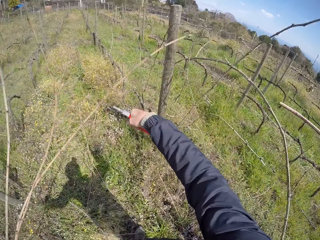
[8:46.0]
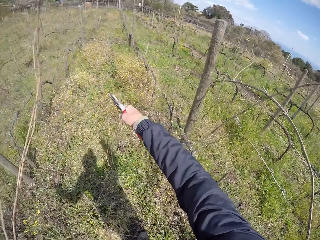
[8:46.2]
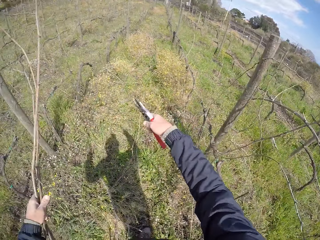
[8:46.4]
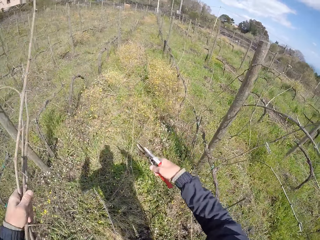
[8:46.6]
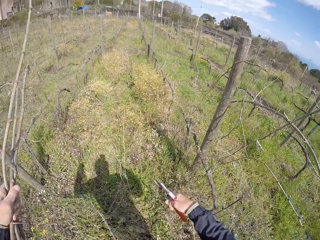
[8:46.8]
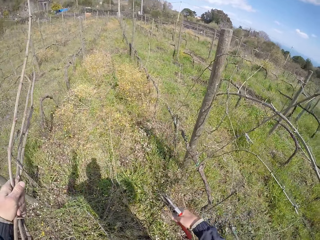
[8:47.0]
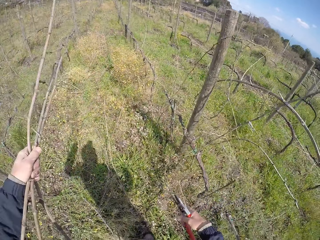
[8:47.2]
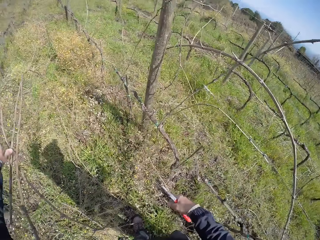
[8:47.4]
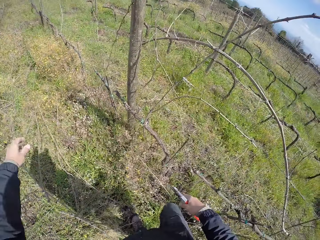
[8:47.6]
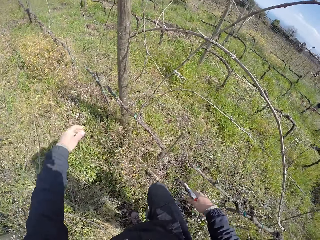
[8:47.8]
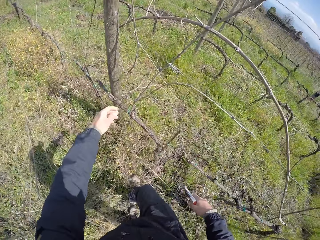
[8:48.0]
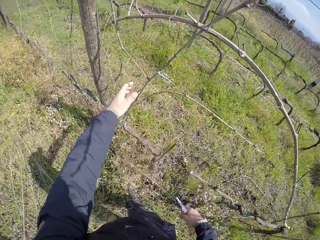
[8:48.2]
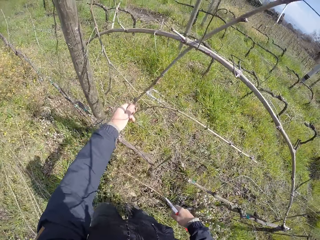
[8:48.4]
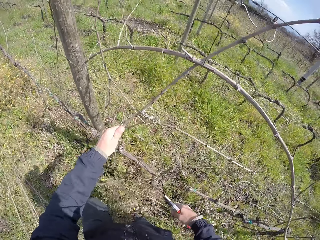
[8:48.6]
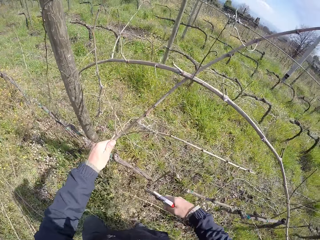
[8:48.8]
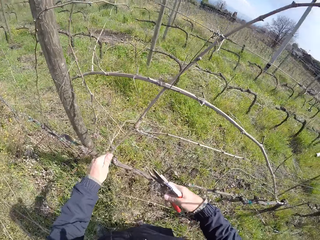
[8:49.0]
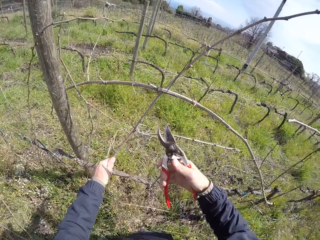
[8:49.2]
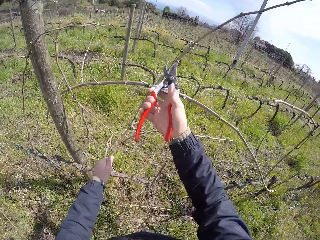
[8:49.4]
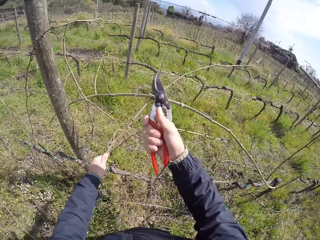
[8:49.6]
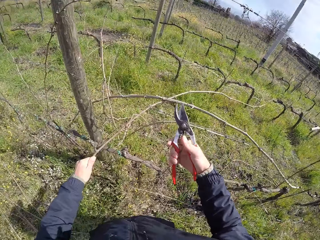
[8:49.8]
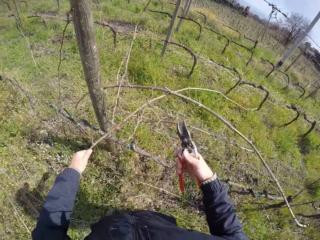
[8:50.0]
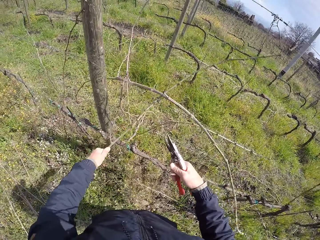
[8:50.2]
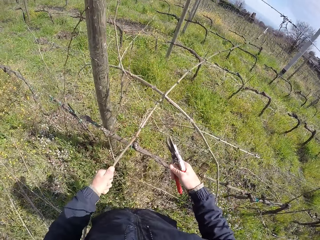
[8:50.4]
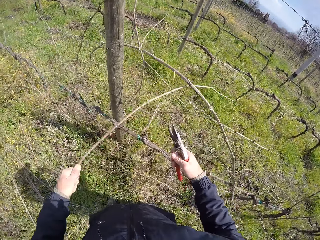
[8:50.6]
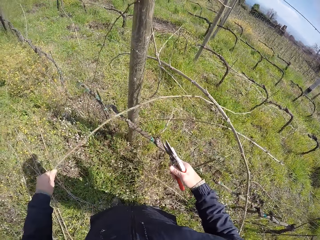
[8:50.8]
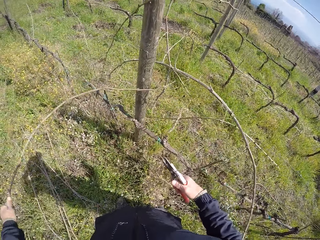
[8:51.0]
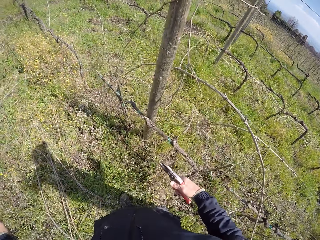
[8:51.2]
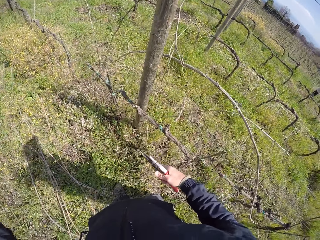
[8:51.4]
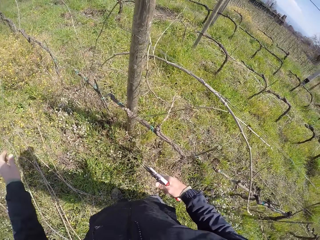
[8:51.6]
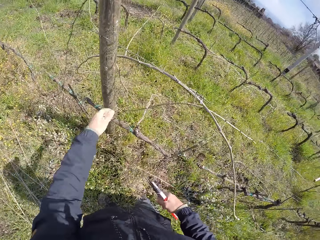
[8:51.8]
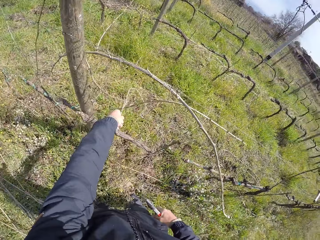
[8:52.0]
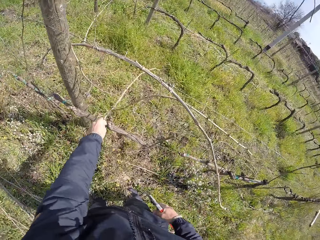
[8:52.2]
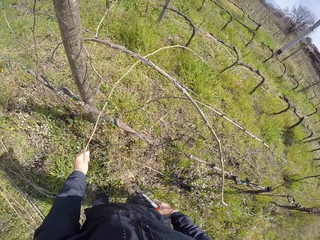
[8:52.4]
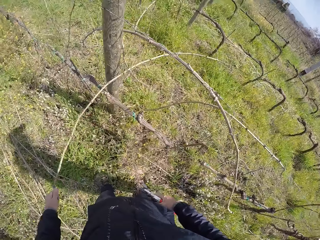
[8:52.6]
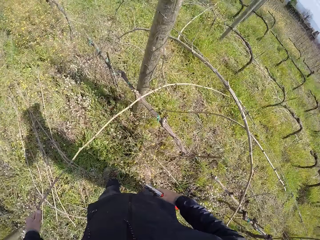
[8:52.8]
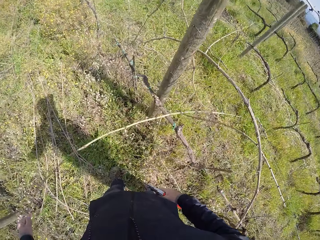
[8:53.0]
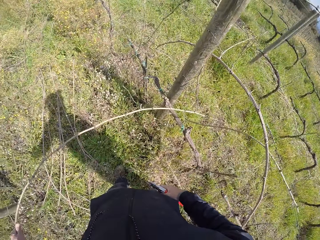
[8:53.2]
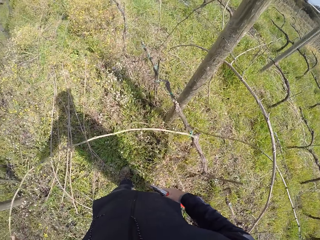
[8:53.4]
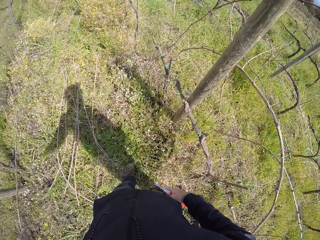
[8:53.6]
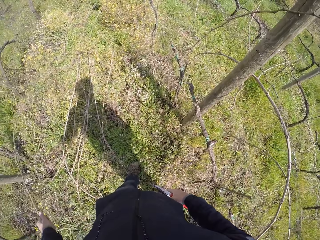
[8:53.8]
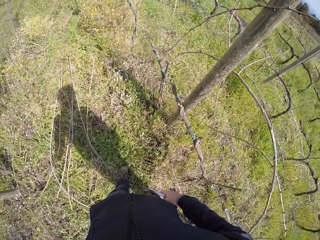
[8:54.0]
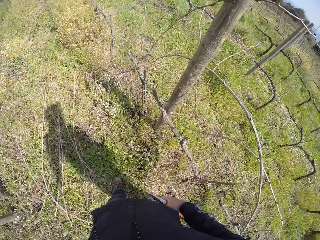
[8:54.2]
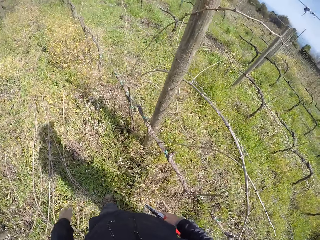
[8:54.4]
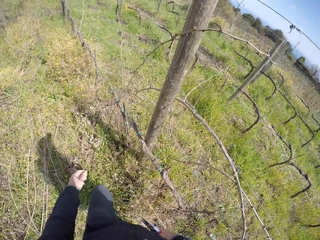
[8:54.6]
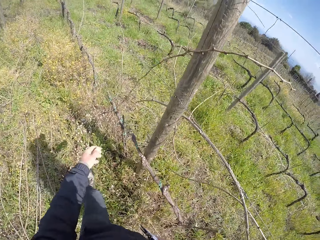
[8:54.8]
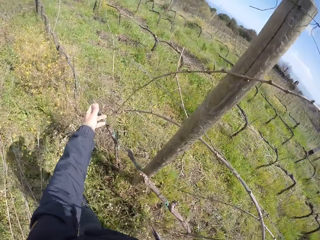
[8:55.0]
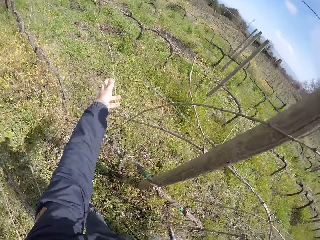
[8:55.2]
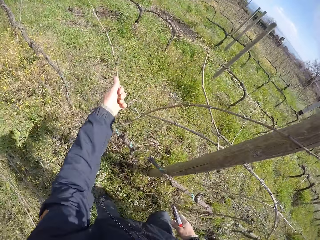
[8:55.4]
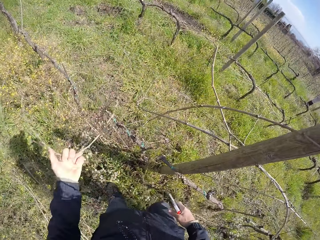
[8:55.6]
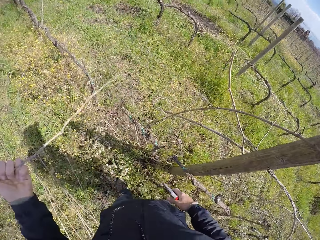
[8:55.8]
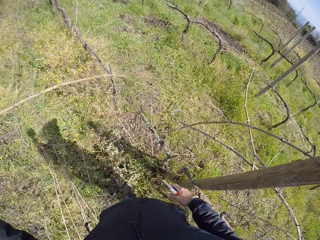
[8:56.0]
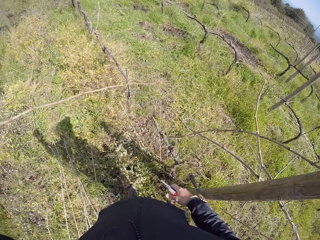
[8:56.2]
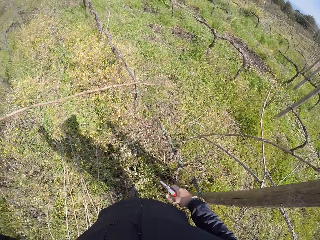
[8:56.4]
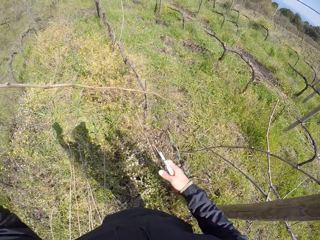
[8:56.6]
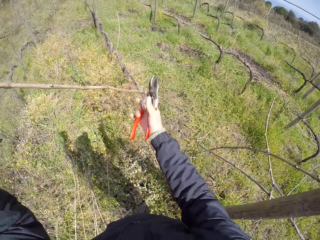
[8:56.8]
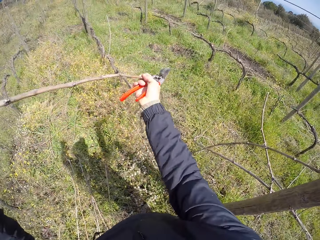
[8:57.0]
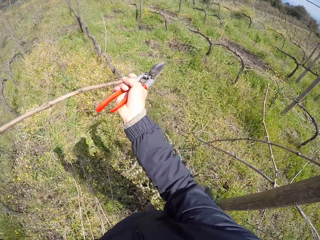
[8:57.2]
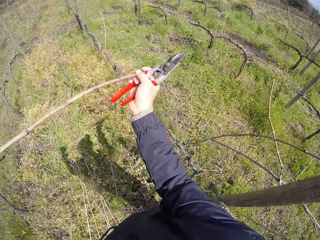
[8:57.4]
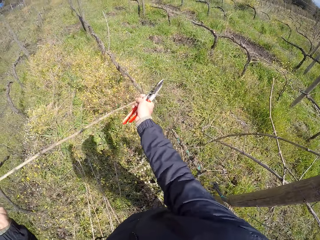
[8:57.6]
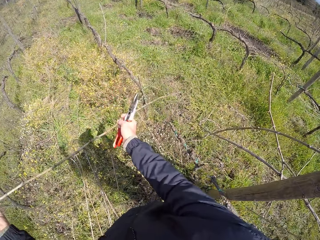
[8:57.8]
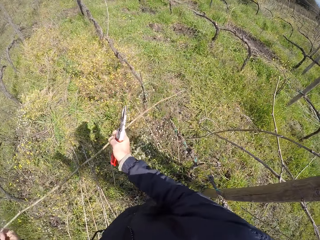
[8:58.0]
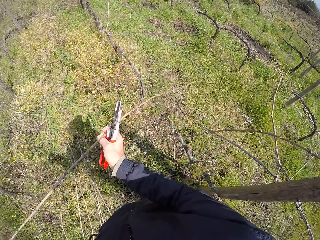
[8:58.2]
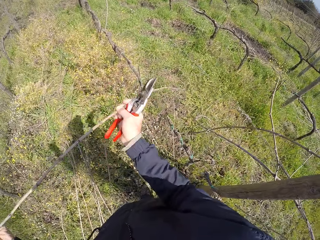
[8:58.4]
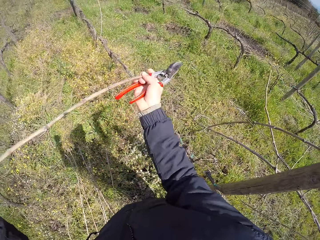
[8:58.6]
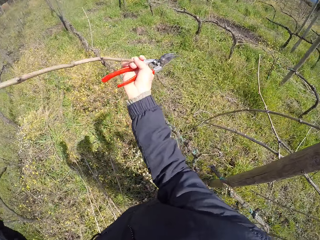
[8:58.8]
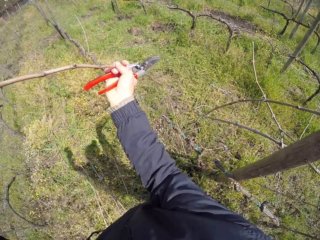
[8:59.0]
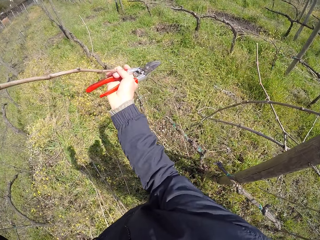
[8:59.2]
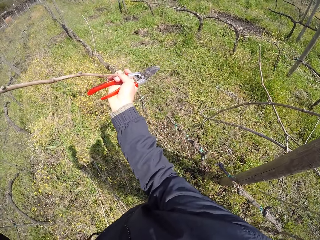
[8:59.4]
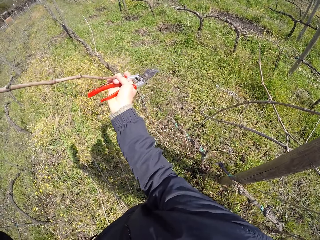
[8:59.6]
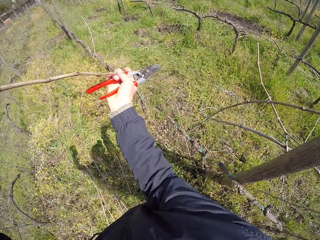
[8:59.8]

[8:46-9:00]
The camera wearer drops the plant branches on the ground with his left hand. He pulls a plant branch from the wire with his left hand. He cuts the plant branch from the wire with the pruner in his right hand. He drops the plant branch on the ground with his left hand. He pulls a plant branch from the wire with his left hand. He drops the plant branch on the ground with his left hand. He pulls a plant branch from the wire with his left hand. He pulls the plant branch from the wire with both hands.

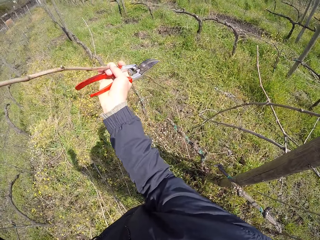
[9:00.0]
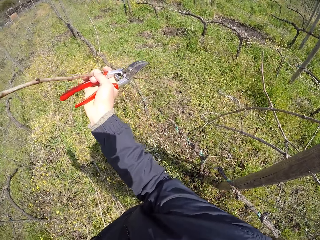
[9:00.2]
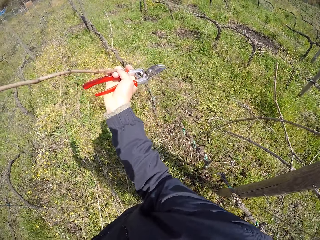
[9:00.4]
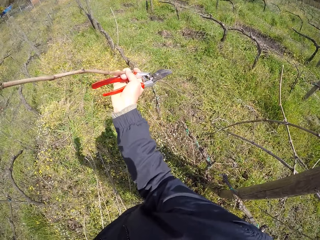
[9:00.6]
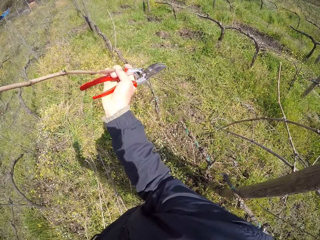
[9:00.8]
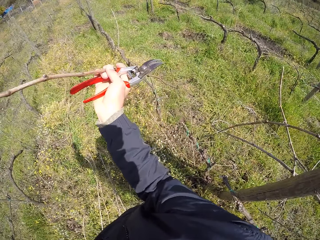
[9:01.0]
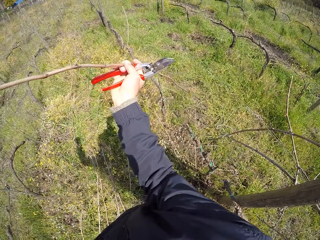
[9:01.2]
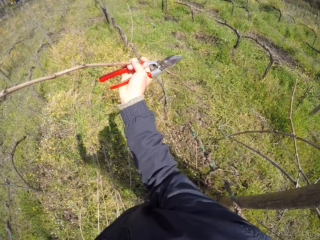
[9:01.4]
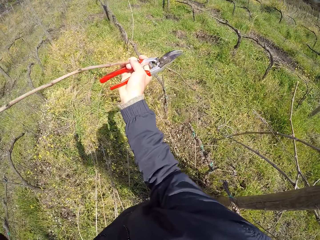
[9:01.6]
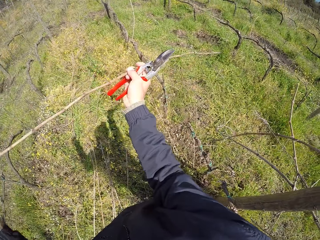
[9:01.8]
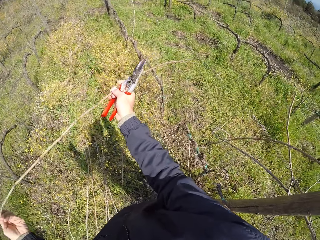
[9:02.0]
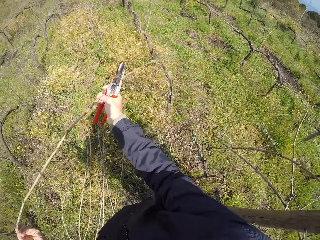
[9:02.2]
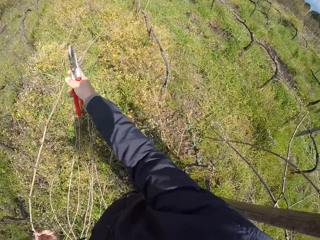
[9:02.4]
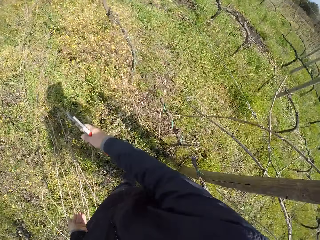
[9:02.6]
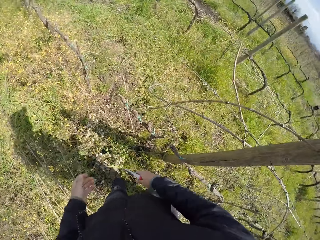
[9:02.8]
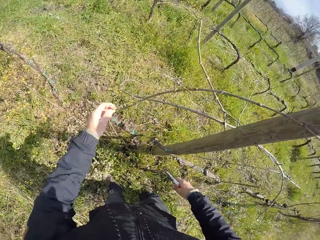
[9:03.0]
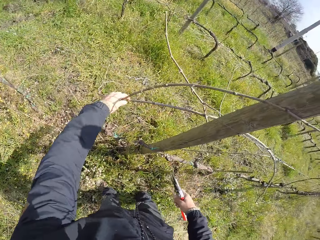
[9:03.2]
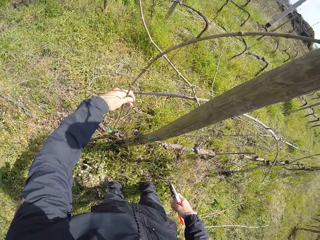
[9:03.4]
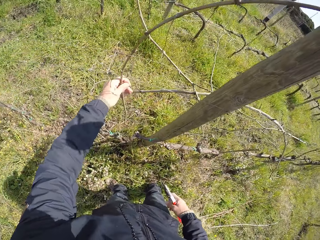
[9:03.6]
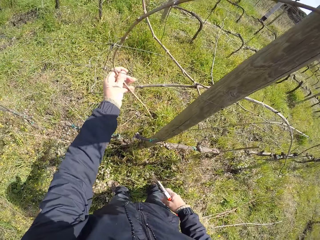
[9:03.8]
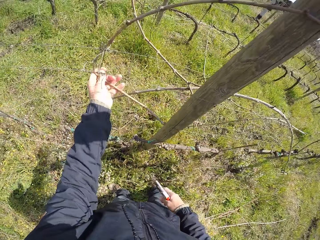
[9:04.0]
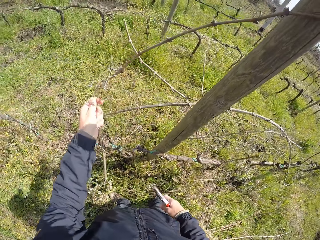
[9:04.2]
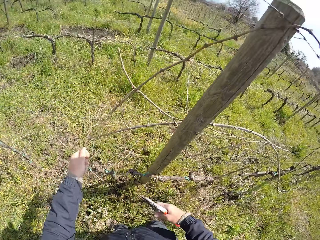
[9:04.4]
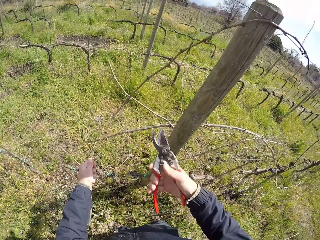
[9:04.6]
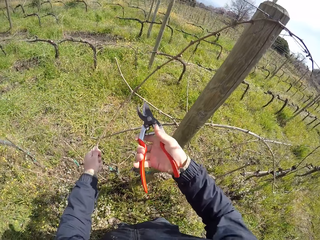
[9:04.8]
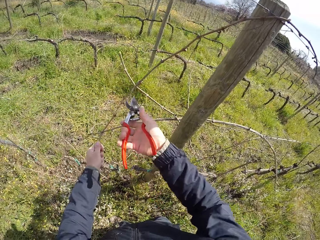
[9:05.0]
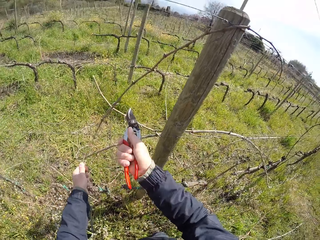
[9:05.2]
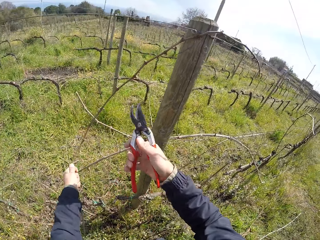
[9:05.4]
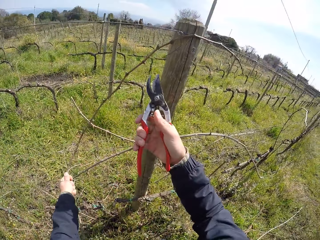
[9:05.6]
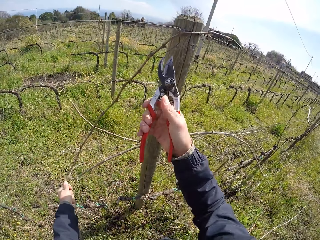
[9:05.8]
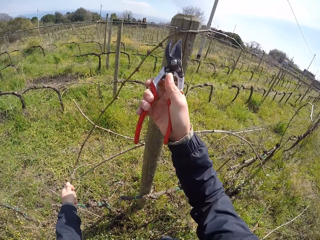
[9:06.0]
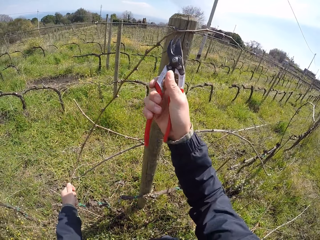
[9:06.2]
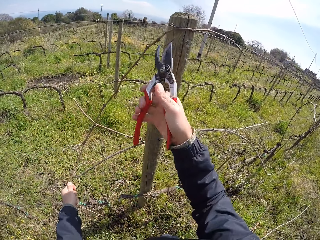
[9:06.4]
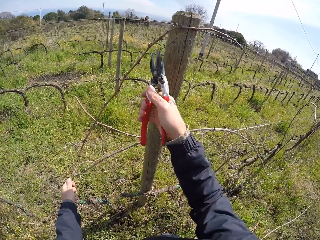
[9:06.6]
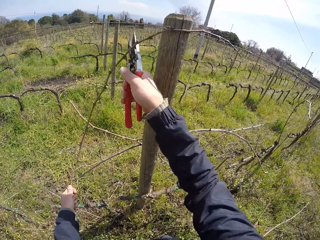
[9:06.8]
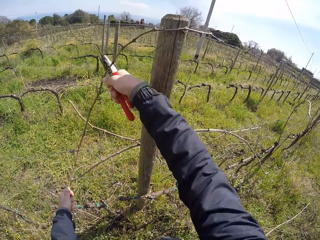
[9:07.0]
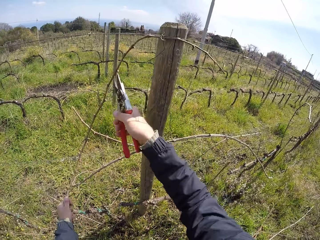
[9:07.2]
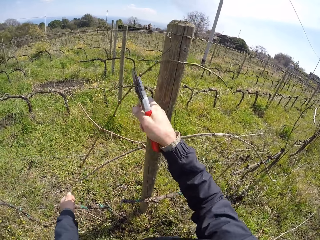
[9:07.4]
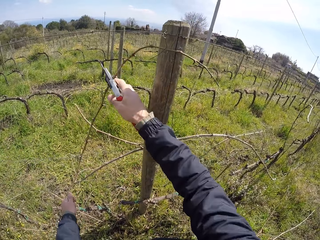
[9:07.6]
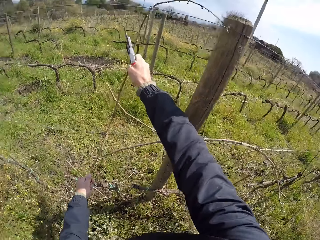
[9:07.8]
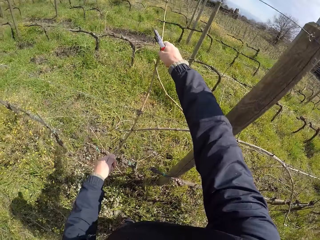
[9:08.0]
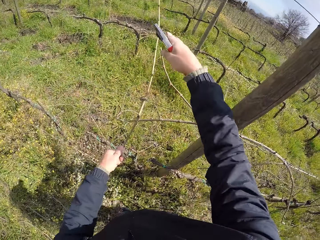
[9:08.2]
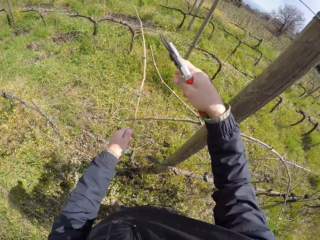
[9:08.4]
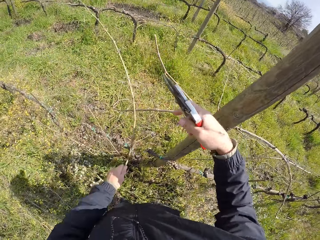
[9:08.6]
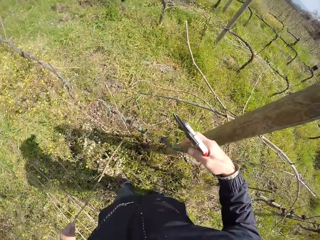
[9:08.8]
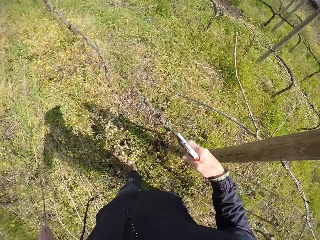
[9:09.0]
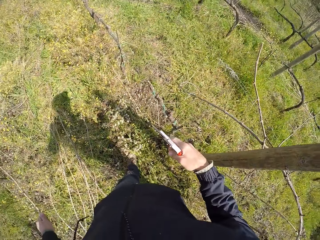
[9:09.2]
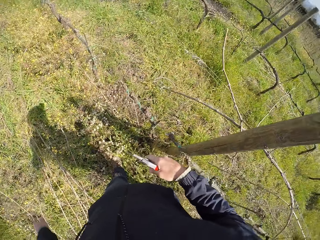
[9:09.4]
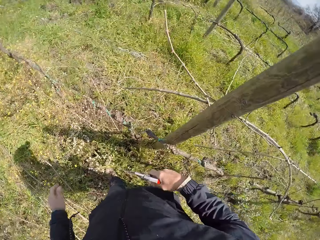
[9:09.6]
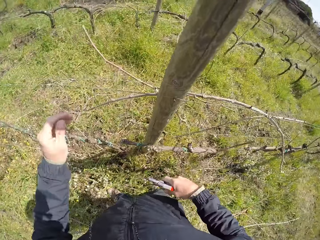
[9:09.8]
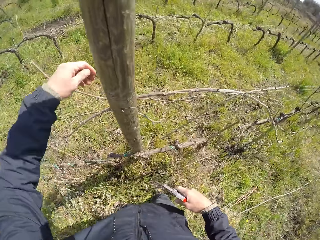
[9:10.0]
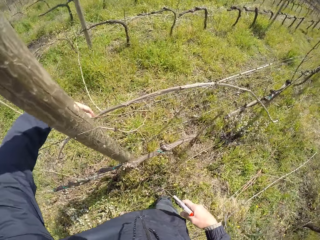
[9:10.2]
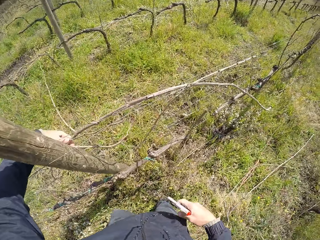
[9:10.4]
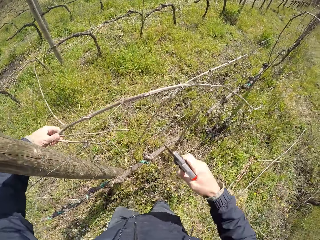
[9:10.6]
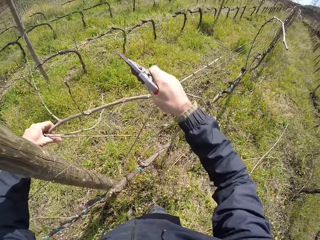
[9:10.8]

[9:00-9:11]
The camera wearer drops the plant branch on the ground with both hands. He pulls a plant branch from the wire with his left hand. He cuts the plant branch from the wire with the pruner in his right hand. He drops the plant branch on the ground with his left hand. He pulls a plant branch from the wire with his left hand.
